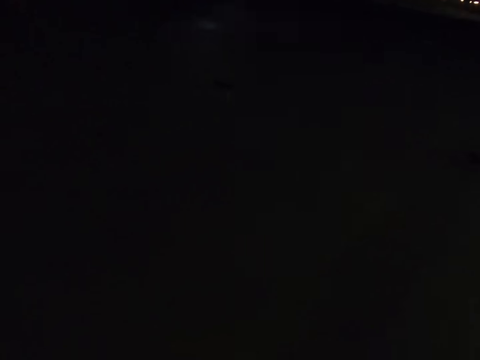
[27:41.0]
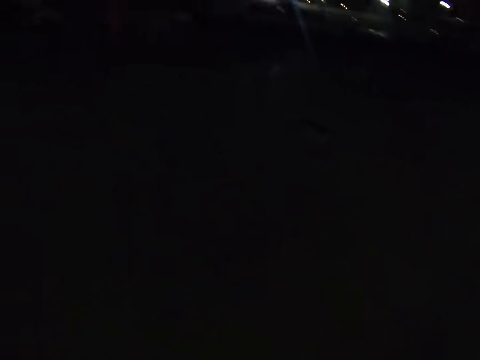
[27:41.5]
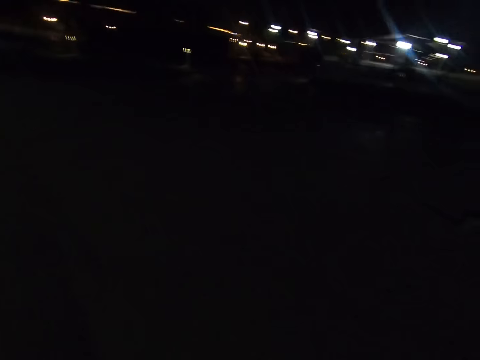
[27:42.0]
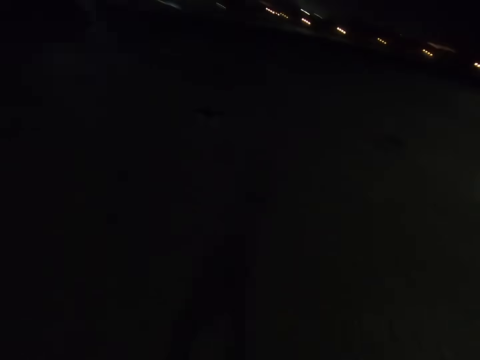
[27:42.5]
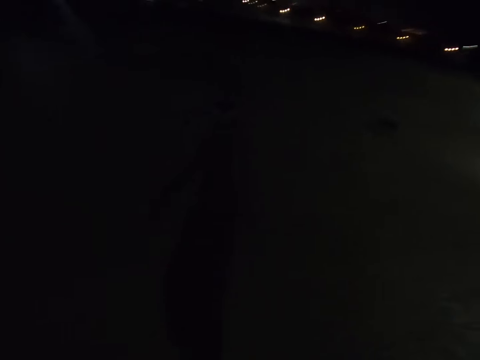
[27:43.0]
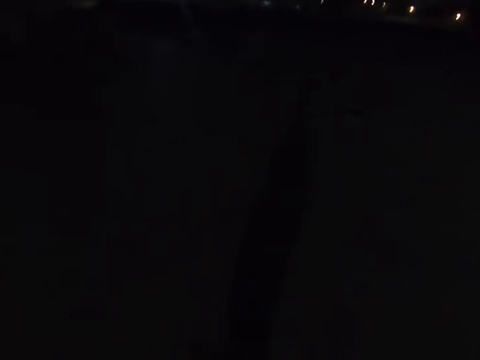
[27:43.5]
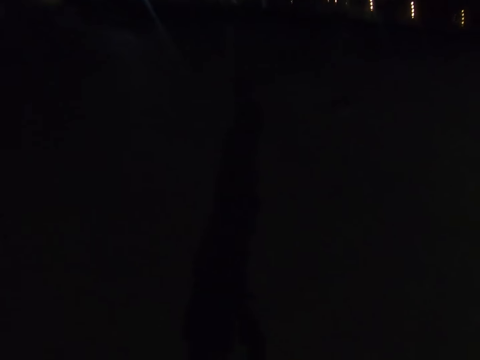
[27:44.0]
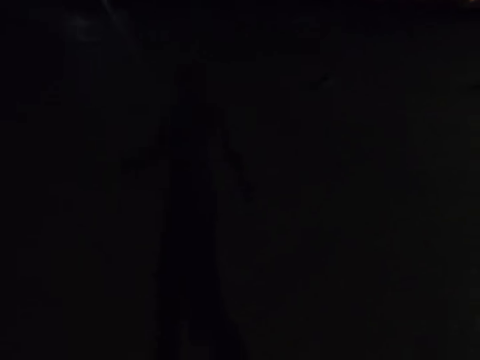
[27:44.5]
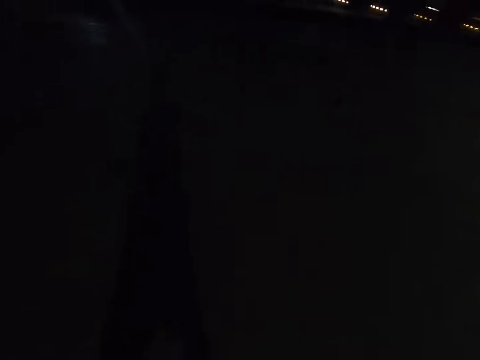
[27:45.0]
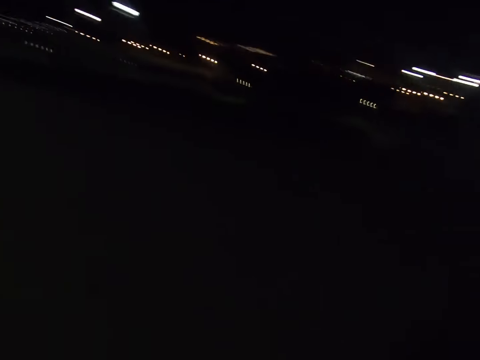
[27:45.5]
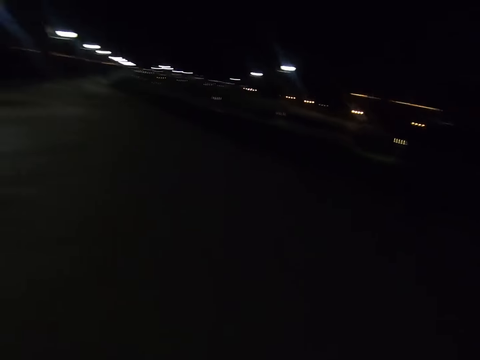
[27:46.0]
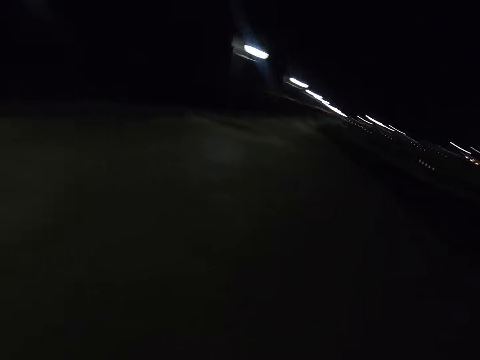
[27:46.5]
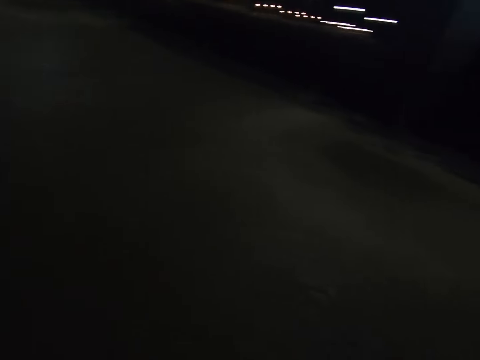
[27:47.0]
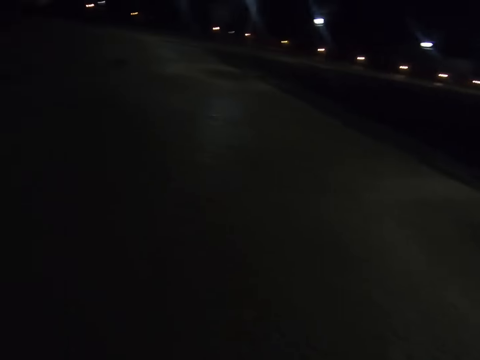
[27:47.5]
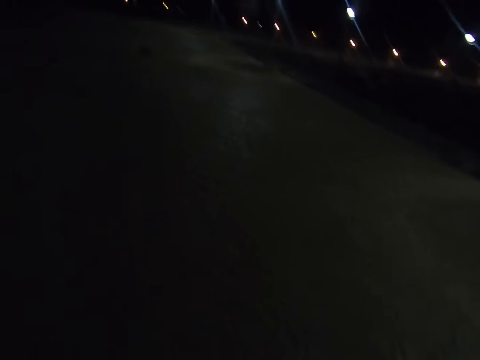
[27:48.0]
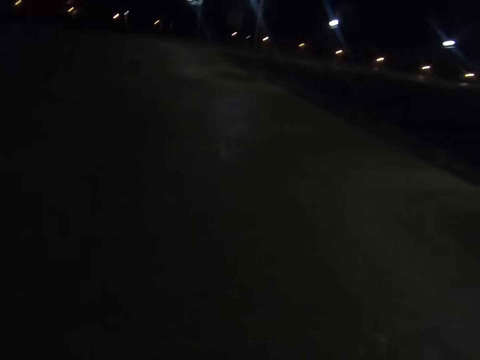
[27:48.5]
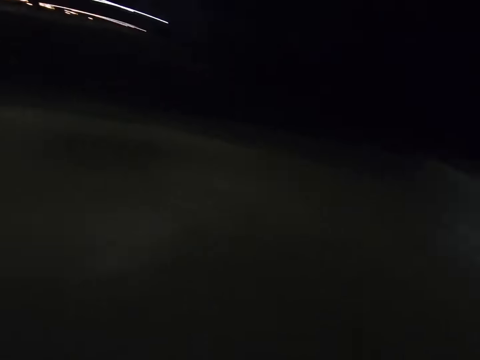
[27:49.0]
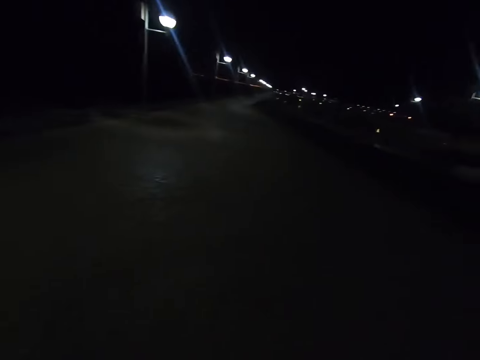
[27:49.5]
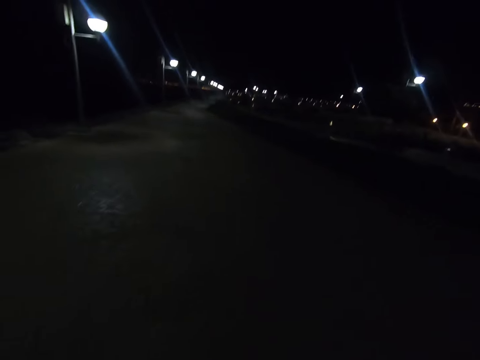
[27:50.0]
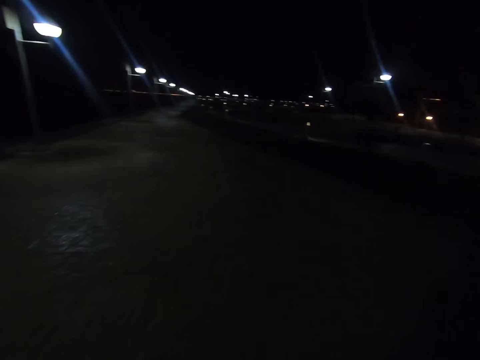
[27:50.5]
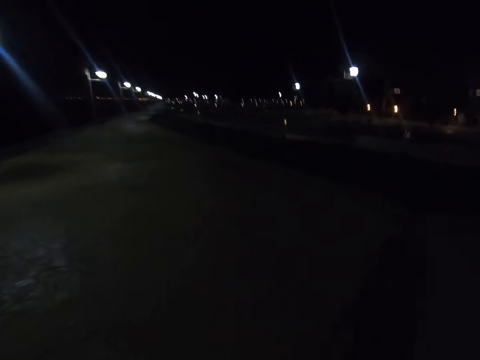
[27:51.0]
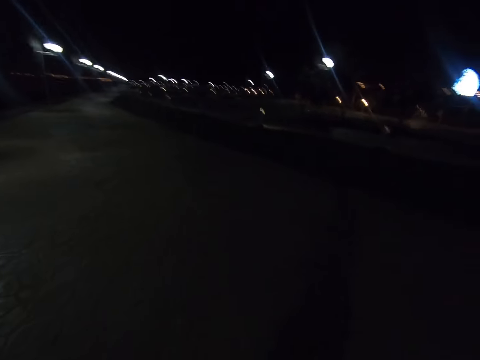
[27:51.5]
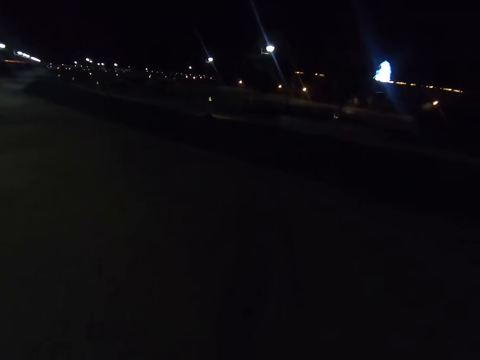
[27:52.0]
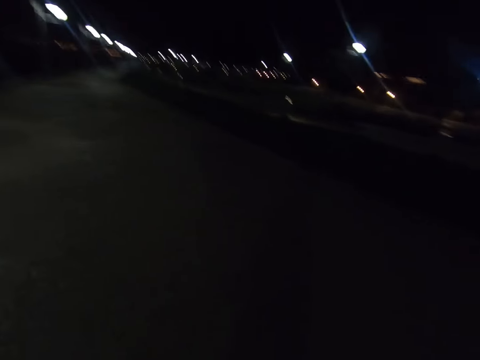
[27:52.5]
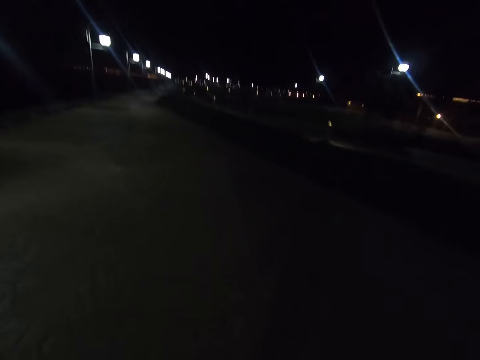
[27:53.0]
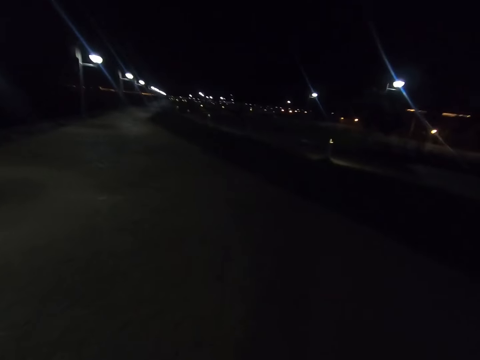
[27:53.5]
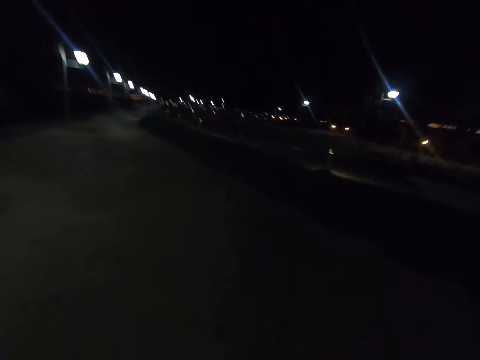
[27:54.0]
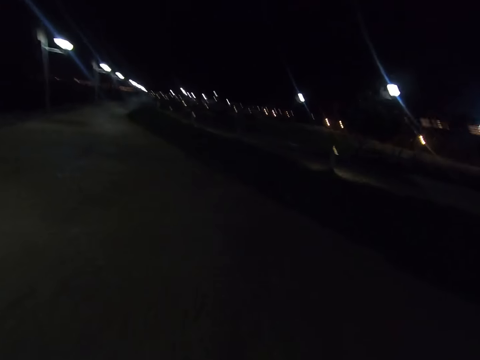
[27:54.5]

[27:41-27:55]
The camera wearer turns right. They turn left. They walk along the walkway.

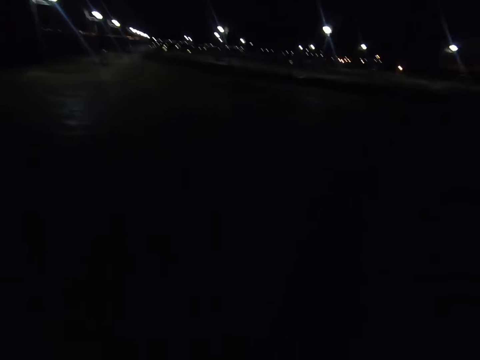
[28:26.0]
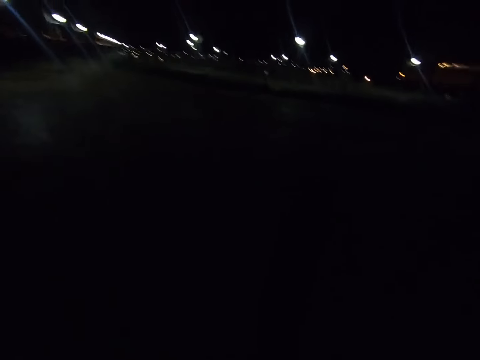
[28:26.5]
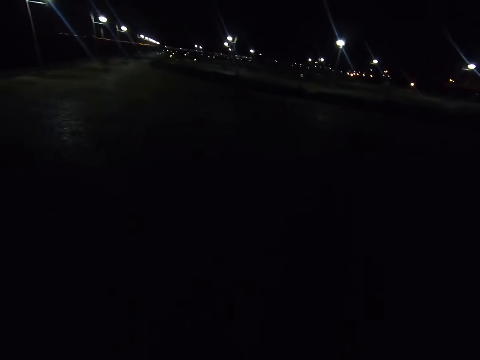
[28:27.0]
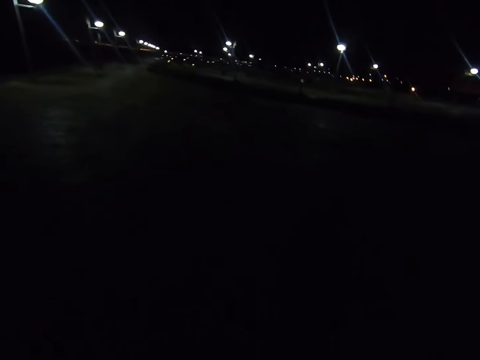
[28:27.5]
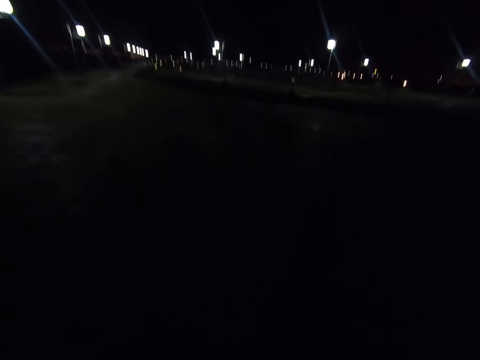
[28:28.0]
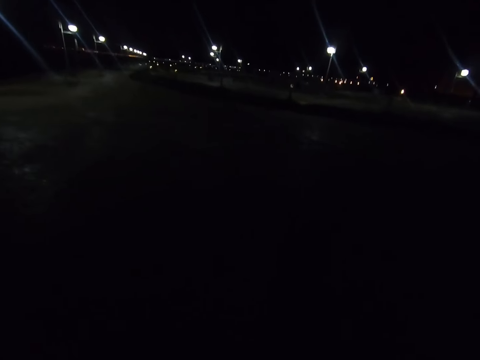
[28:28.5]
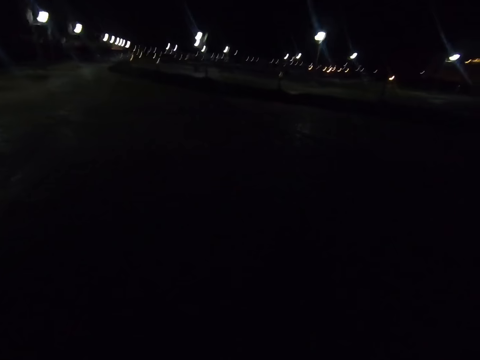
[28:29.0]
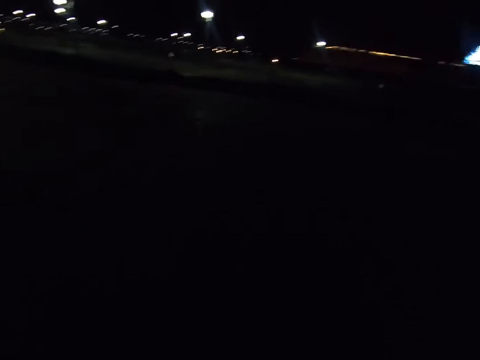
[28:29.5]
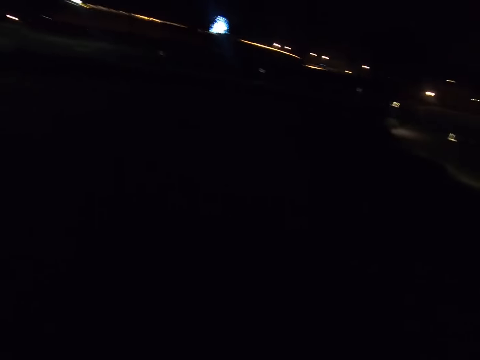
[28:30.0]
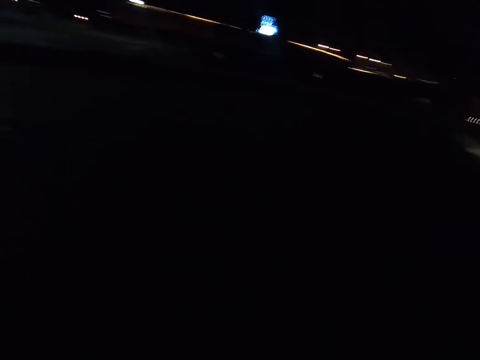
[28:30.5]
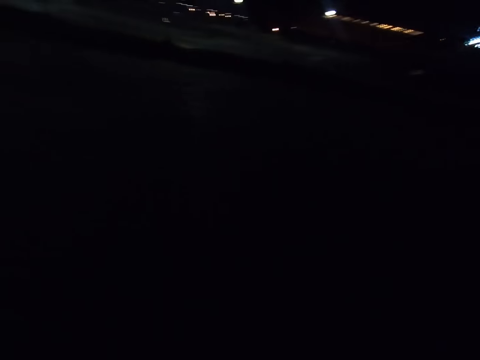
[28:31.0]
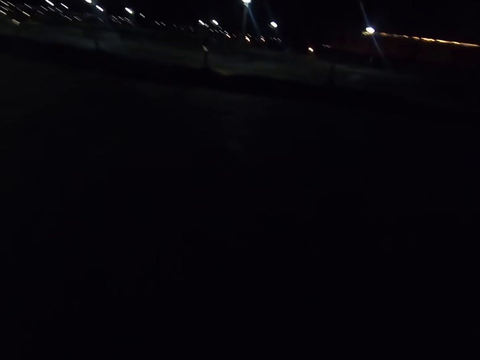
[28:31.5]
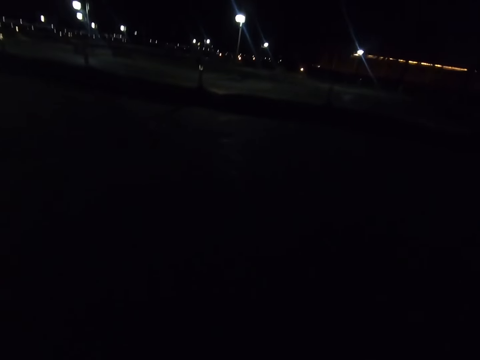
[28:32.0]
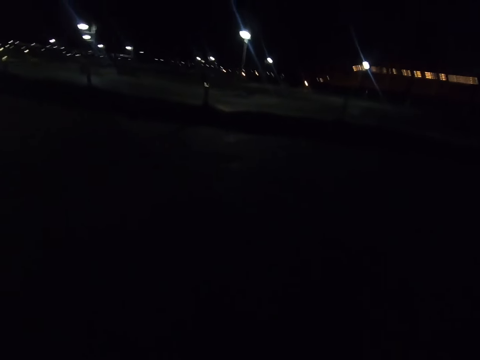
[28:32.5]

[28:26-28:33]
The camera wearer crosses the road.

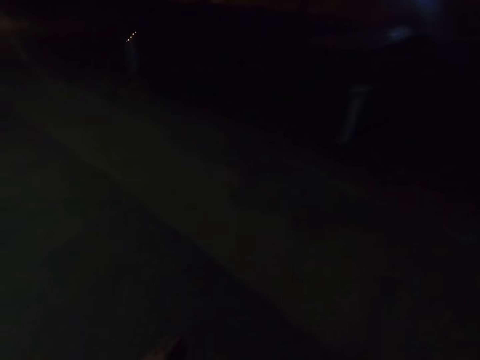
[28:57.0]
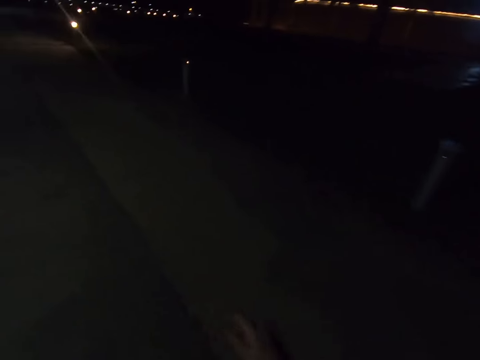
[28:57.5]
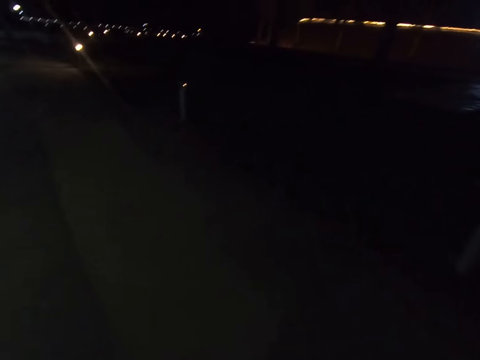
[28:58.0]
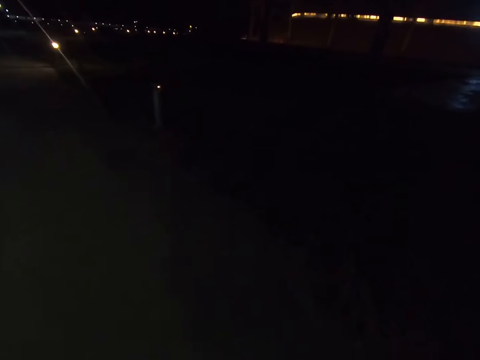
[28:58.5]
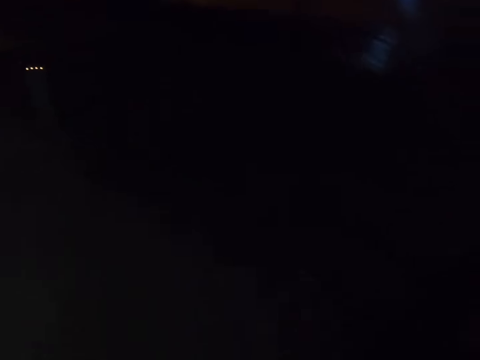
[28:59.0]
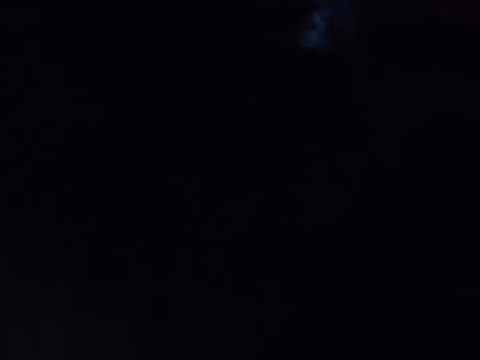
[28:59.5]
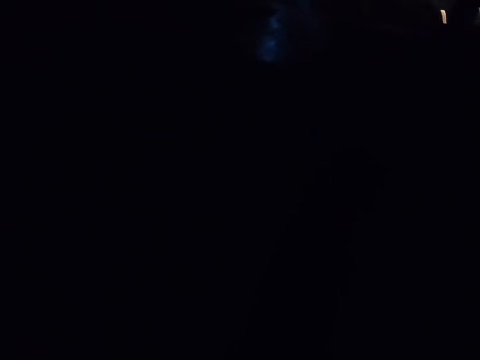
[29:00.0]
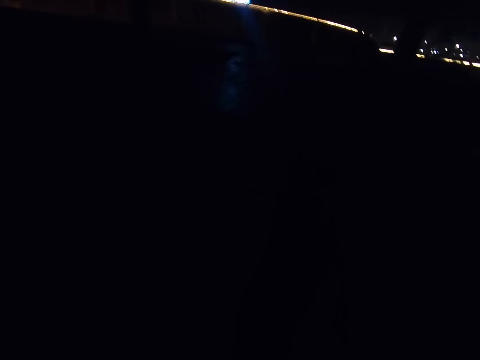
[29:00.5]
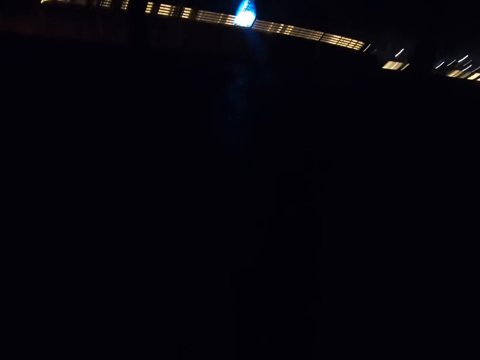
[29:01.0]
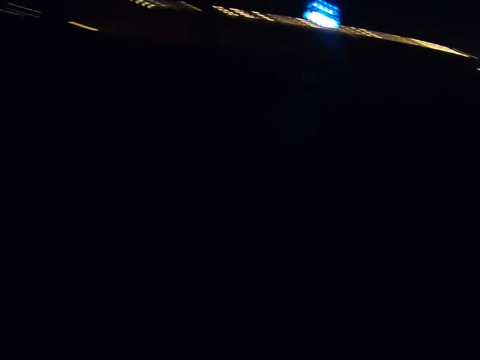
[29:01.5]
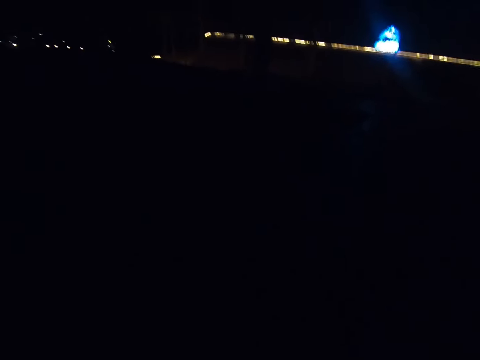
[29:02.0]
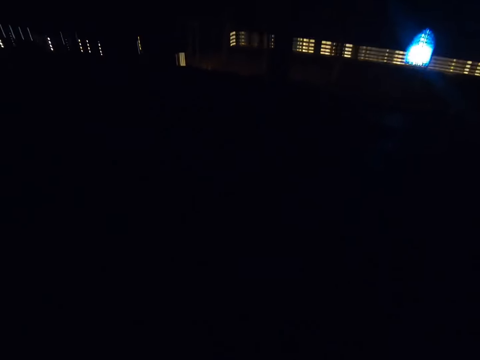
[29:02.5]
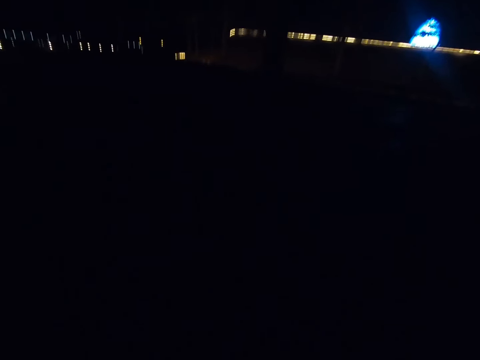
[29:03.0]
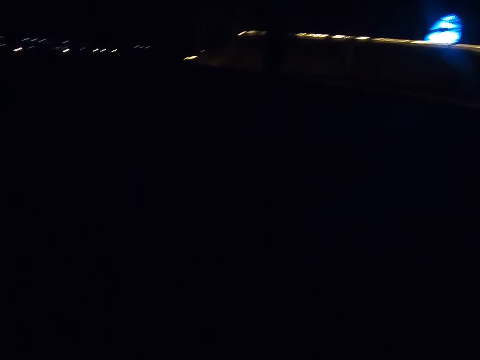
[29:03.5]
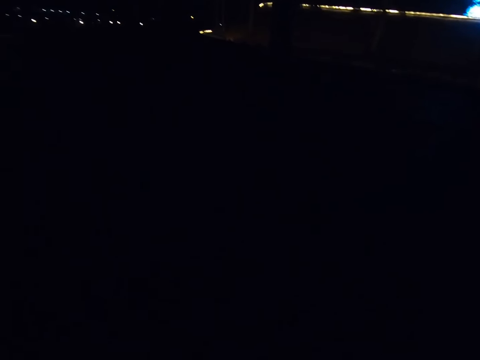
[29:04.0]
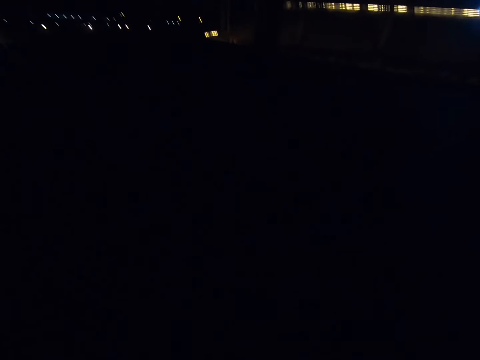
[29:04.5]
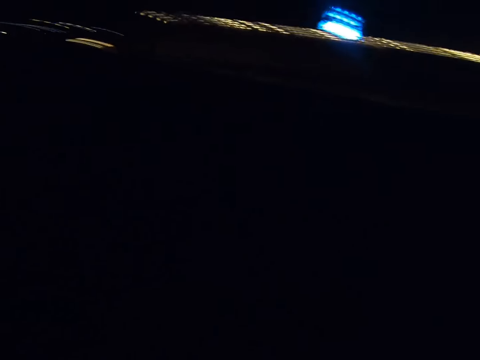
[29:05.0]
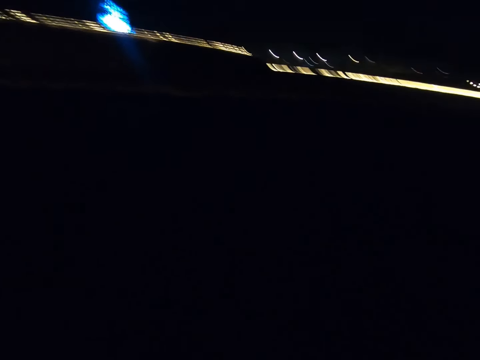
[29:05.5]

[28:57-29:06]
The camera wearer walks along the walkway. They cross the road.
